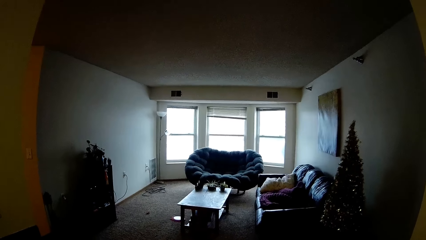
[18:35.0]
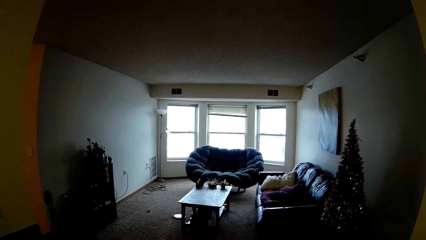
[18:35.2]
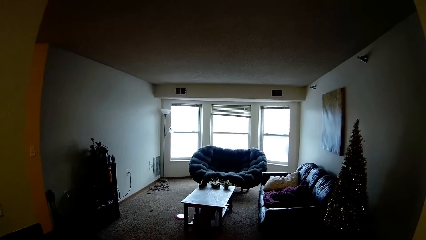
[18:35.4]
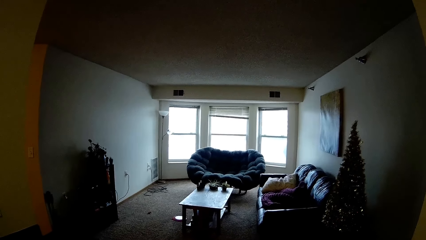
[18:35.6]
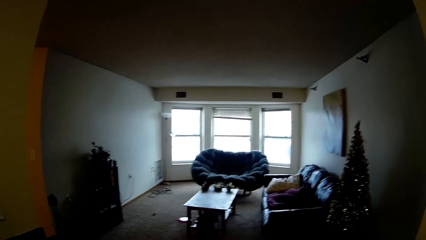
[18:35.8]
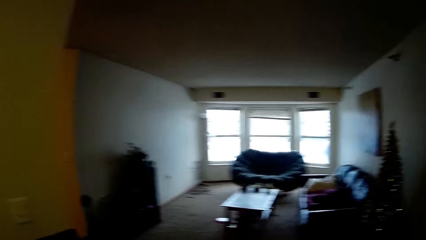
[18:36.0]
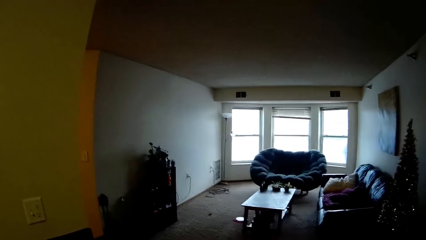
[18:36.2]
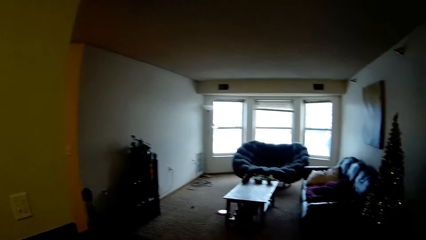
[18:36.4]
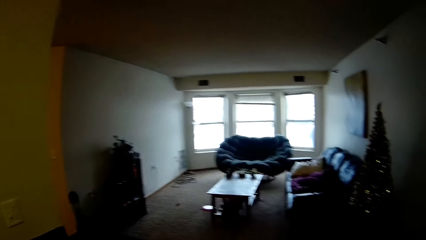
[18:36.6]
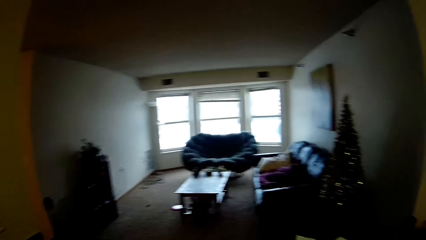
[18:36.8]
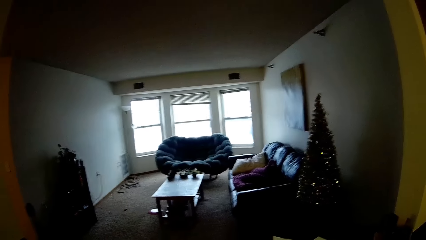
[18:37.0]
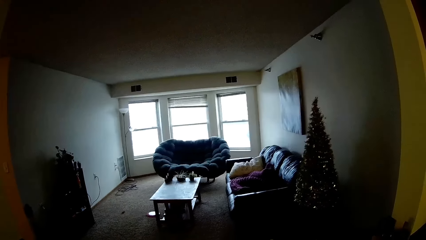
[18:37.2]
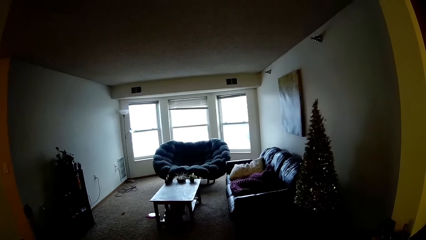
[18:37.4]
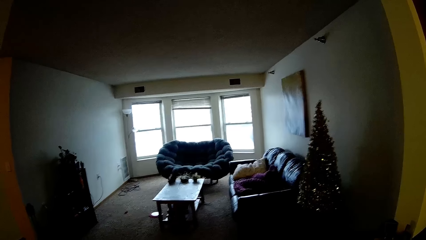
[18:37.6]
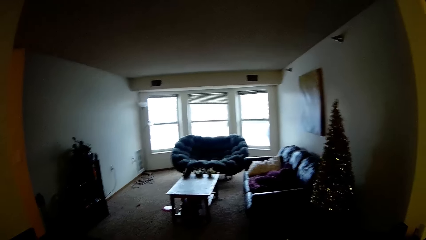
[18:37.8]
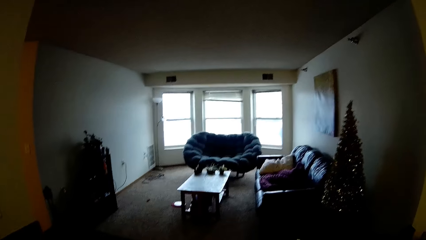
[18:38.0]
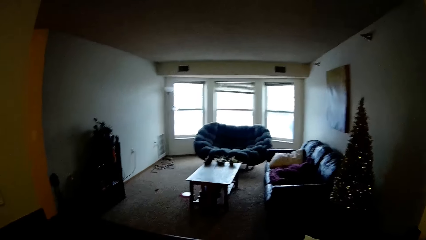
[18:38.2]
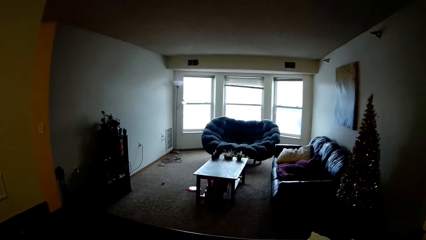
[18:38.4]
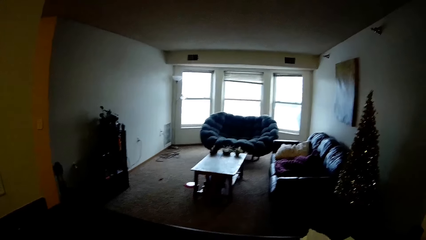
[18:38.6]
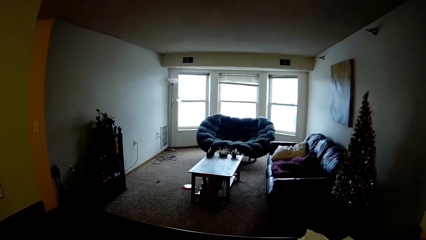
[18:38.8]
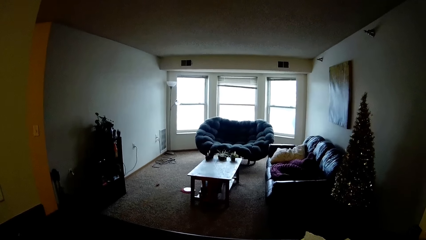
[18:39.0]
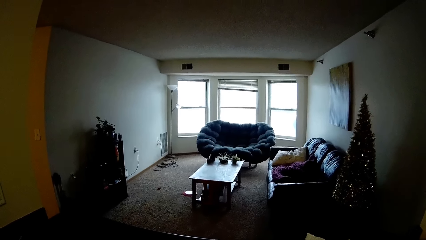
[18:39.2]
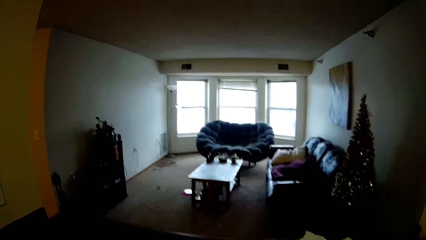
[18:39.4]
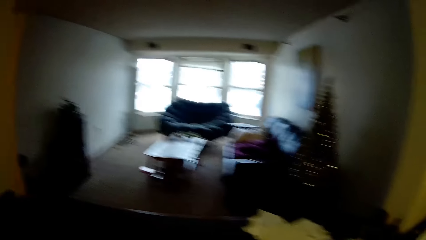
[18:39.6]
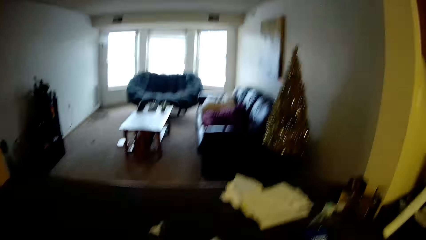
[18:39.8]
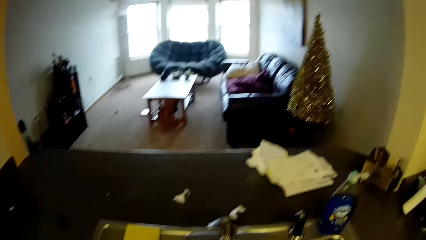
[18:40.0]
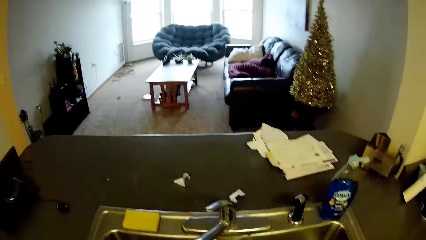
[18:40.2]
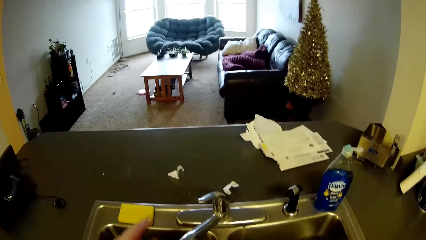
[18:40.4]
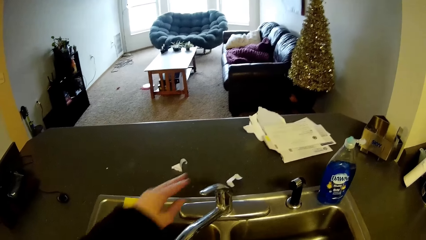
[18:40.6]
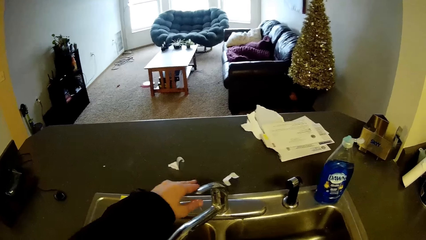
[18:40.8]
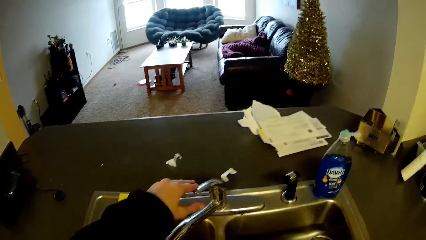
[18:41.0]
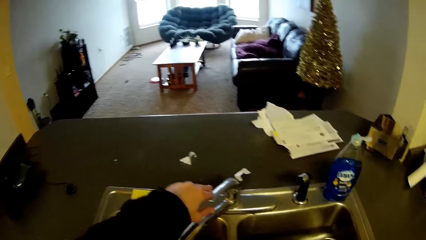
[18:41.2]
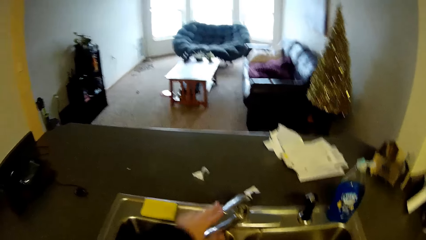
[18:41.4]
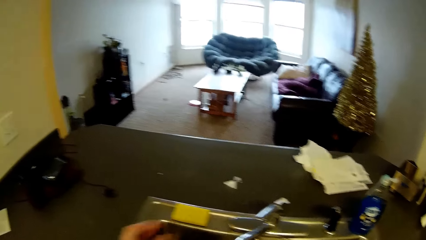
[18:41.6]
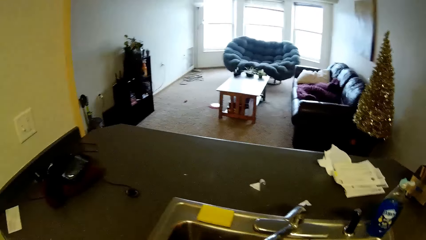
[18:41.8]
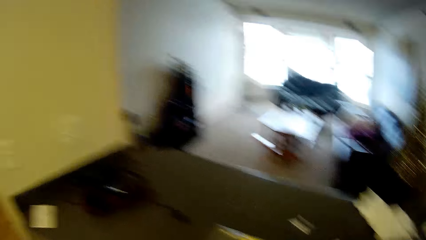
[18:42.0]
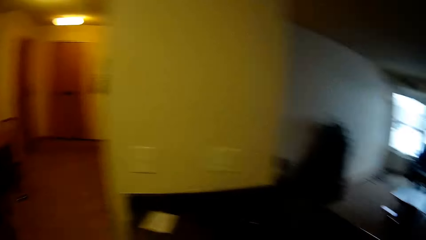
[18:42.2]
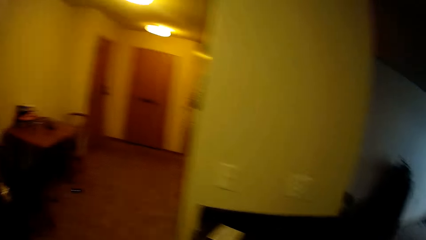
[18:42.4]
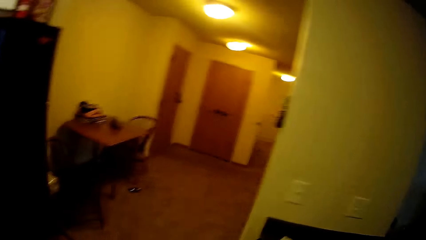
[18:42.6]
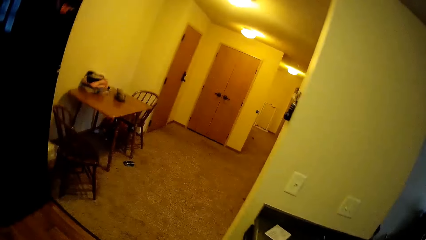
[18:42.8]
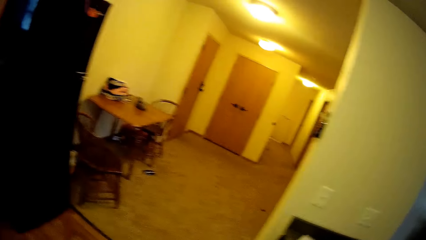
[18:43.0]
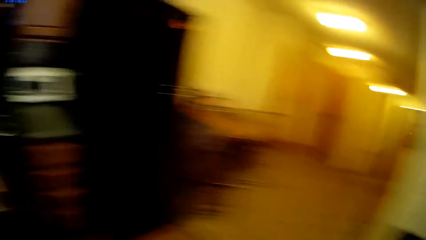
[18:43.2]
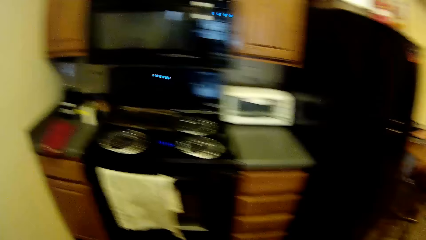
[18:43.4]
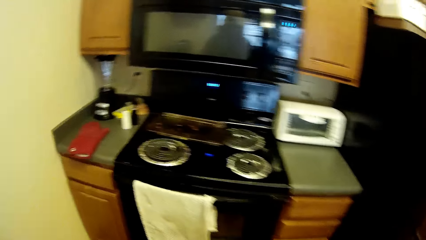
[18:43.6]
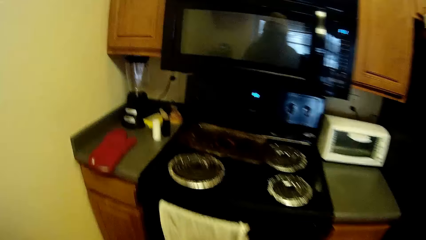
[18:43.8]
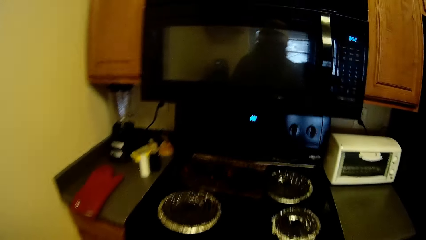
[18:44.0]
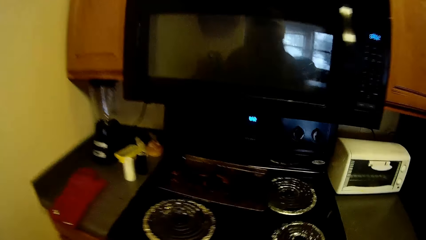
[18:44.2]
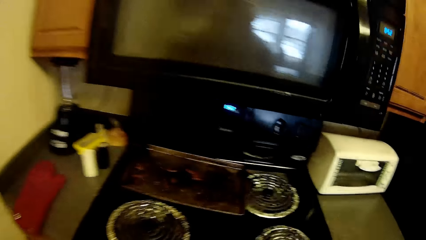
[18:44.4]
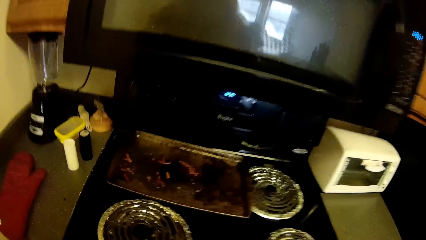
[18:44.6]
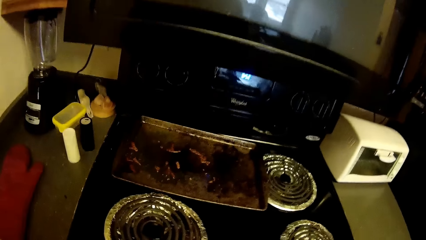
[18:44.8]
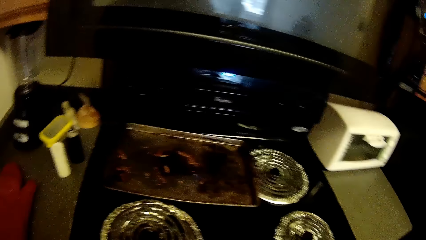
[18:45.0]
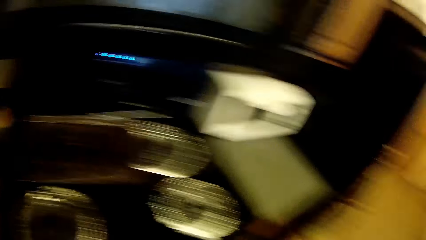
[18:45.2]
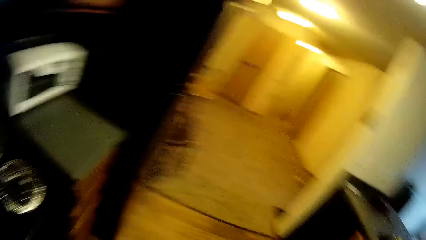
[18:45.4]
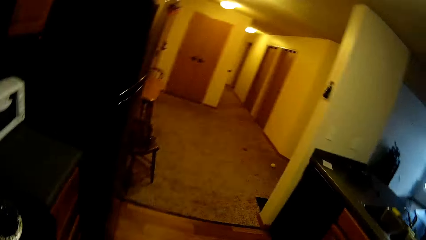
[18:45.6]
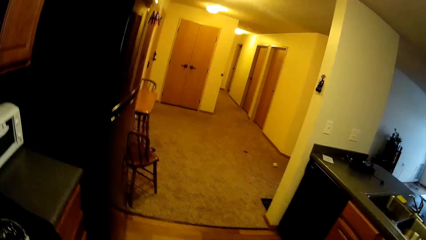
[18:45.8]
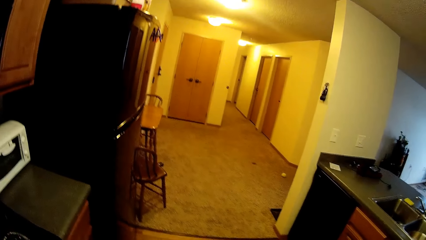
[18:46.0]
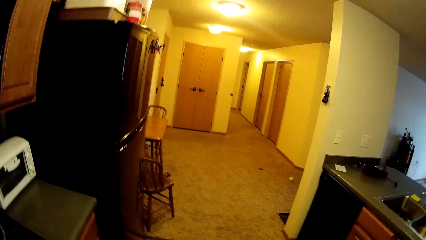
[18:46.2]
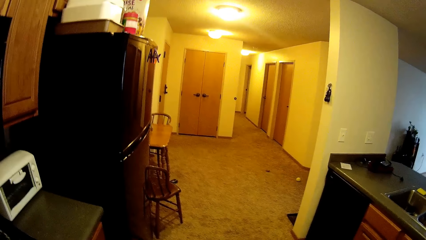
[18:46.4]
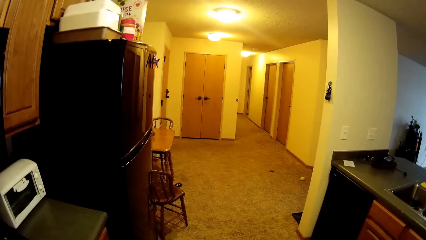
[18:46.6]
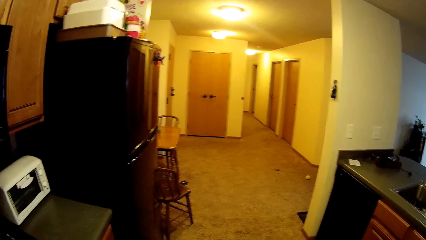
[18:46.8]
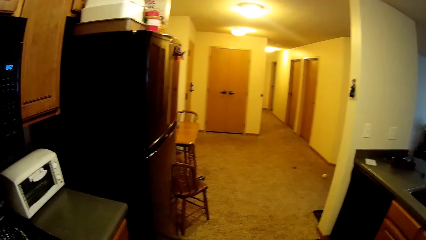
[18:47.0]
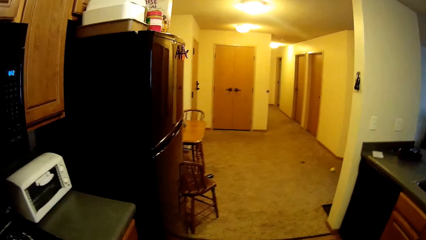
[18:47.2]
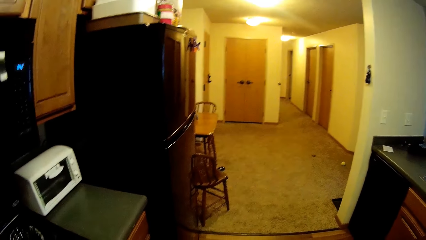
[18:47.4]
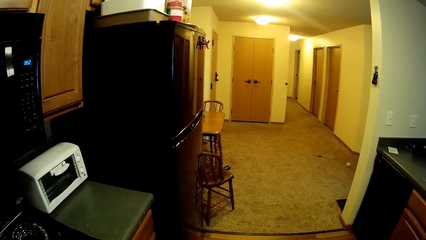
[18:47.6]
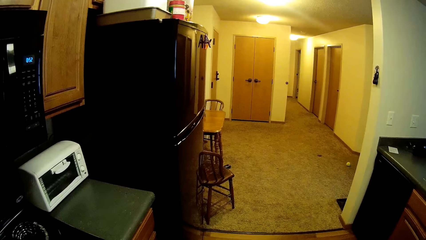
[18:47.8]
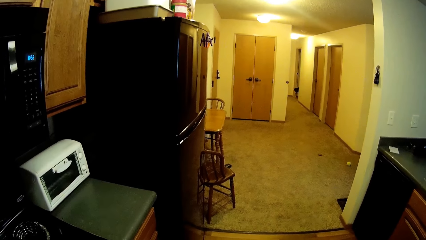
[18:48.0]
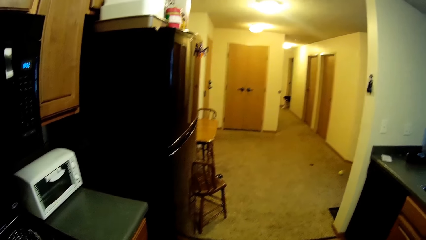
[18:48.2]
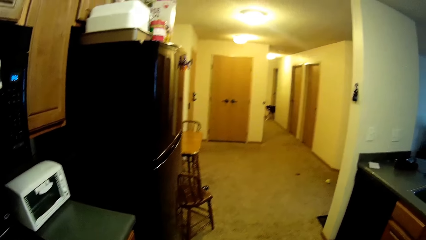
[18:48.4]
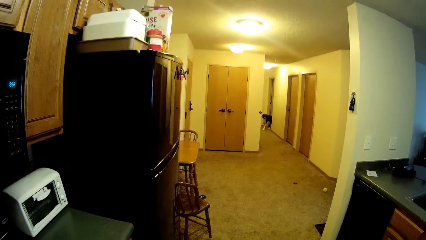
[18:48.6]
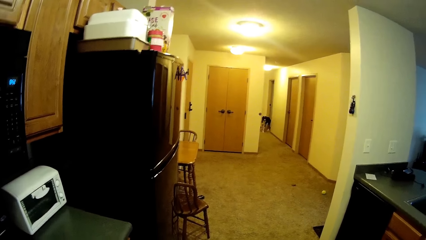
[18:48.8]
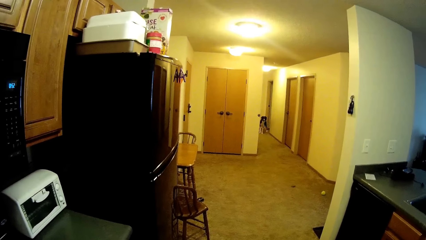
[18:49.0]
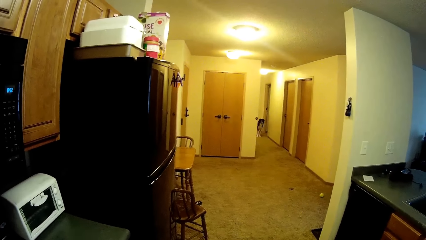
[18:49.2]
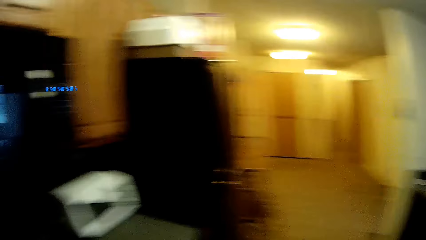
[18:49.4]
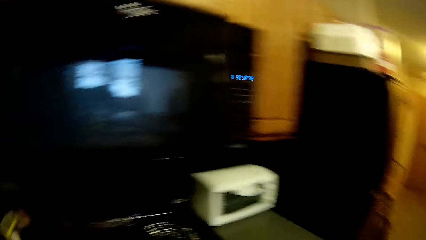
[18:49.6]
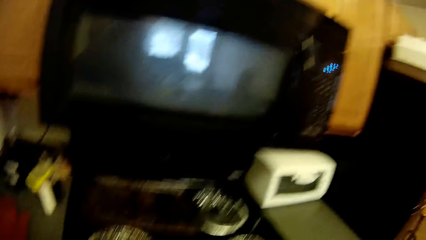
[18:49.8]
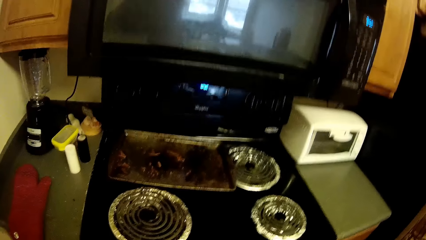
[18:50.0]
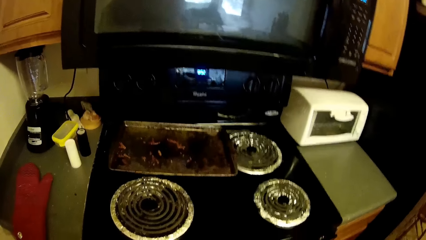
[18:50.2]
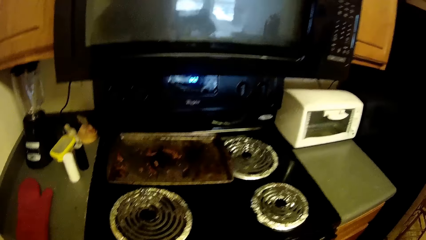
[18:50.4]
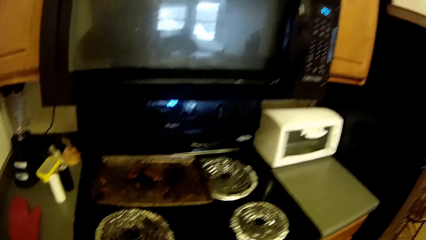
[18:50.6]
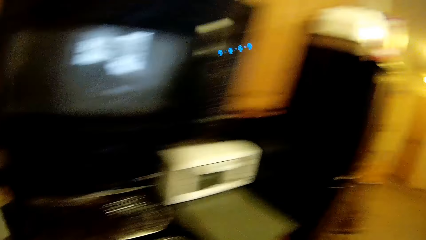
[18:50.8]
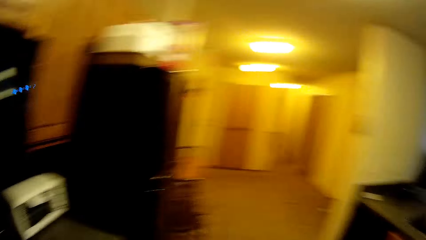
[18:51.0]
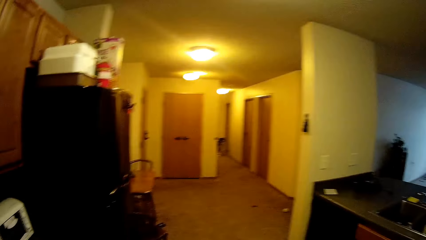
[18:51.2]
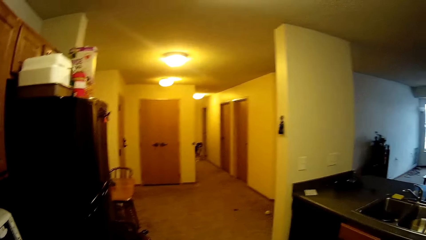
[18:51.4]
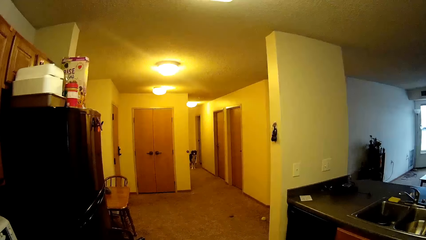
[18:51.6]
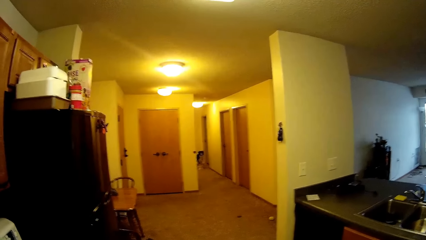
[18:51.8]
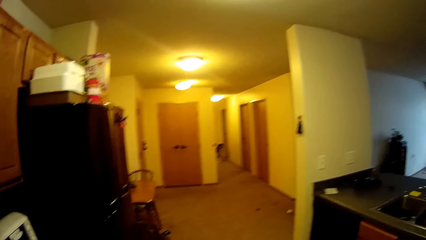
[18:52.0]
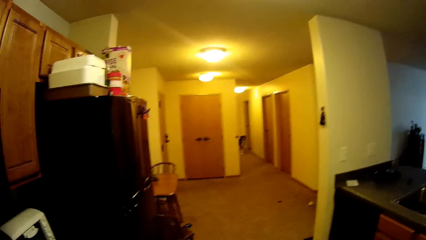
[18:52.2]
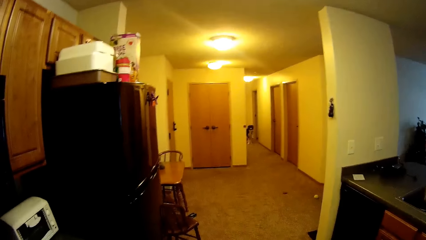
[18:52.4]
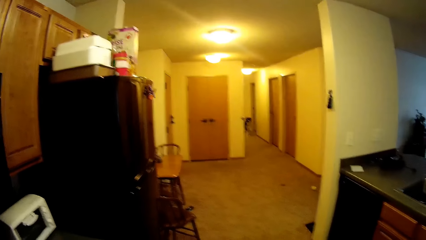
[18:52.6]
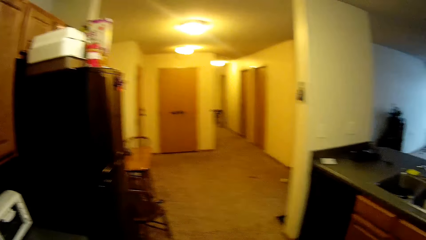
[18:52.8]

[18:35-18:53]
The camera wearer looks on the living room. They look around. They hold the water tap. They look at the oven.
